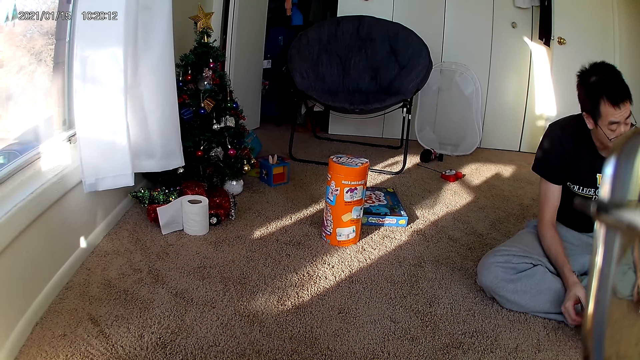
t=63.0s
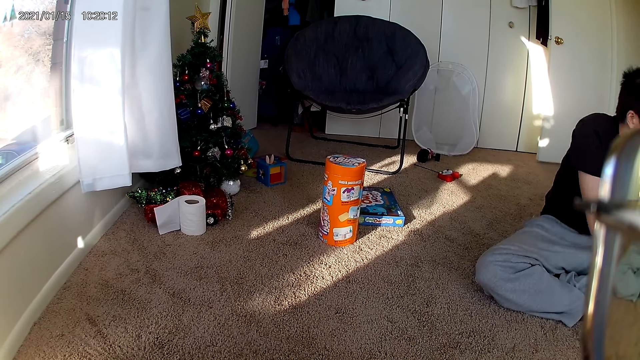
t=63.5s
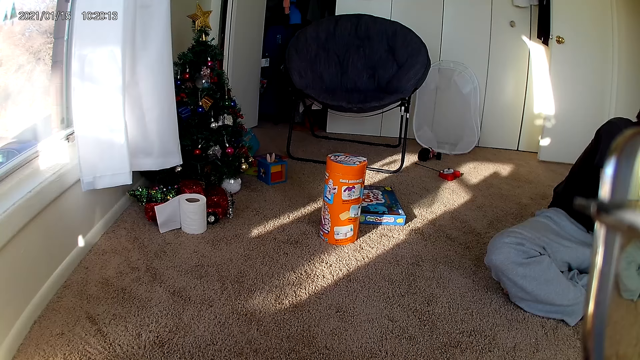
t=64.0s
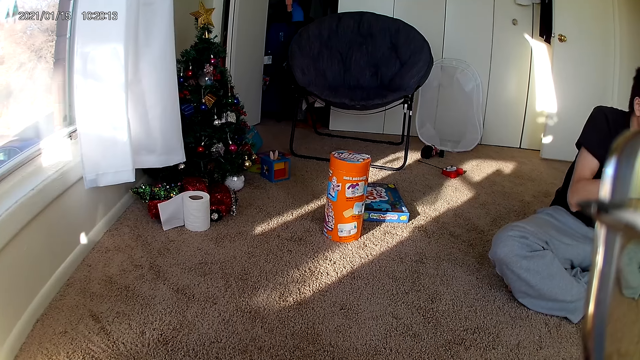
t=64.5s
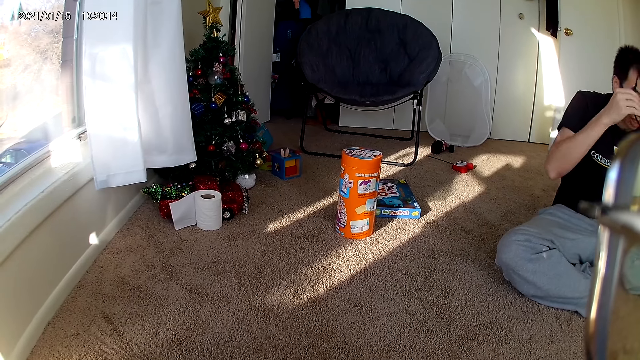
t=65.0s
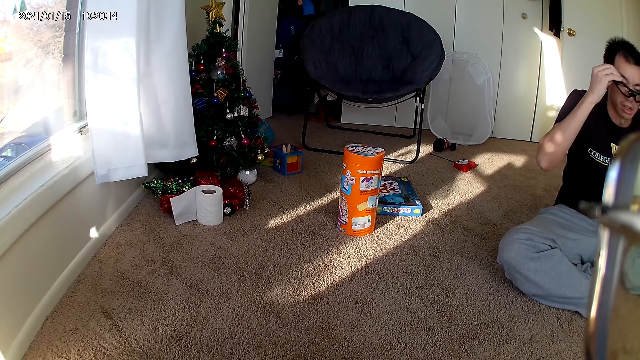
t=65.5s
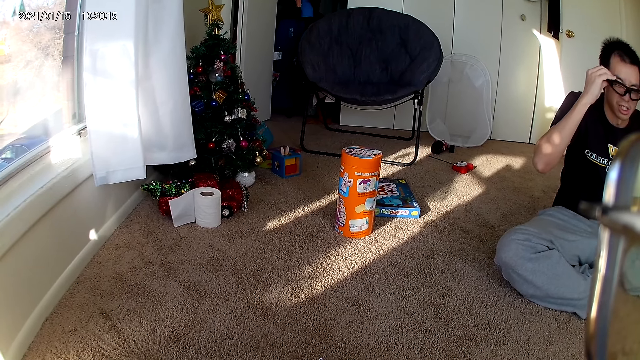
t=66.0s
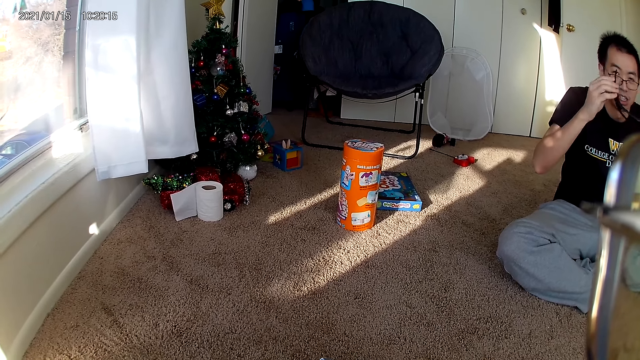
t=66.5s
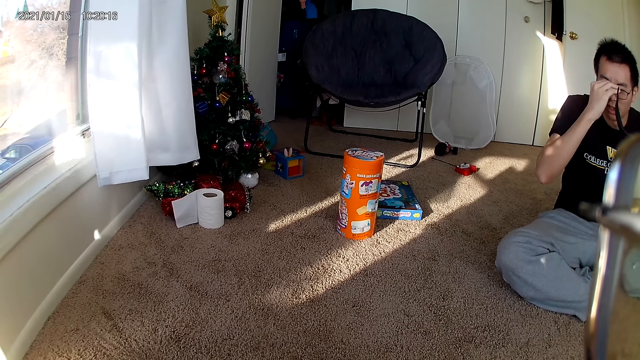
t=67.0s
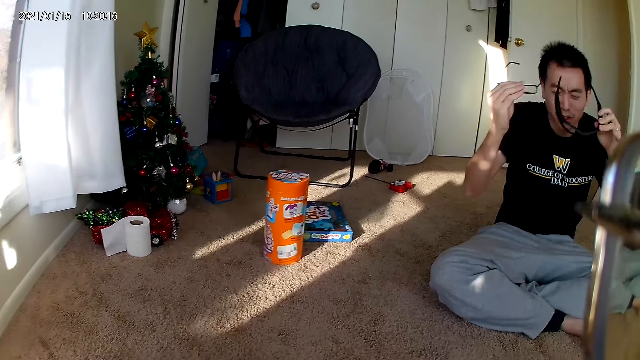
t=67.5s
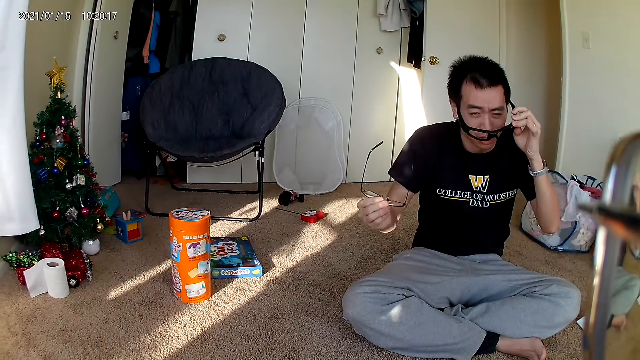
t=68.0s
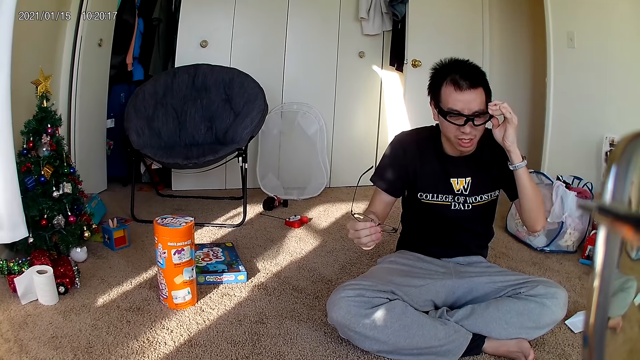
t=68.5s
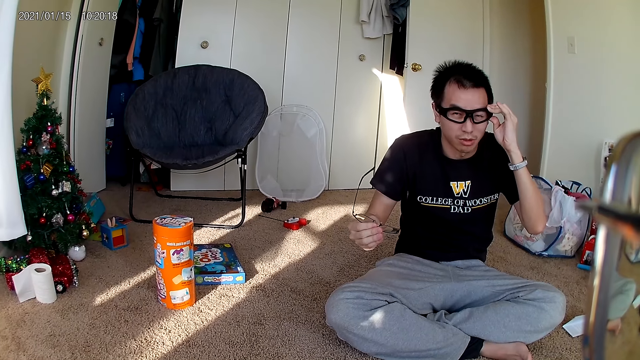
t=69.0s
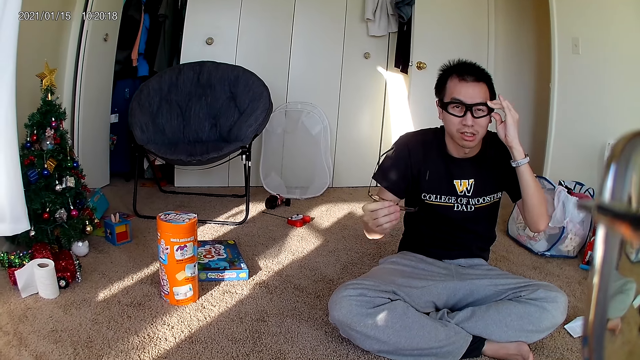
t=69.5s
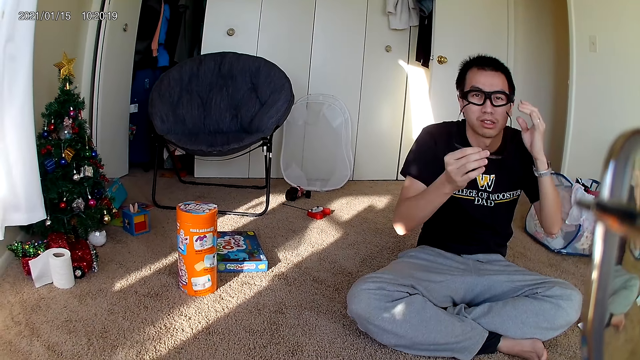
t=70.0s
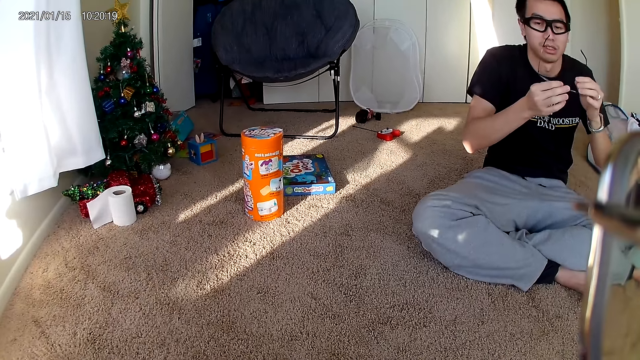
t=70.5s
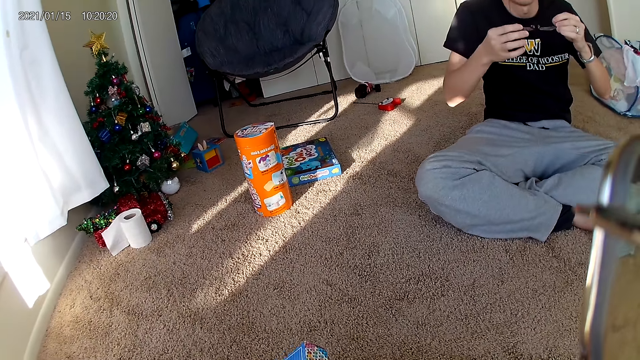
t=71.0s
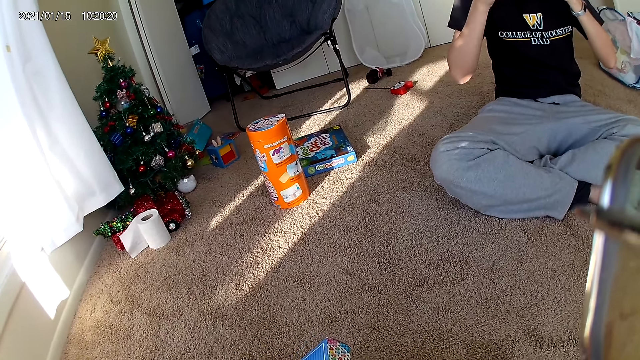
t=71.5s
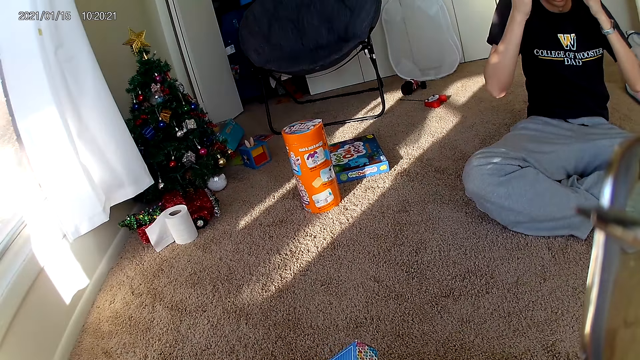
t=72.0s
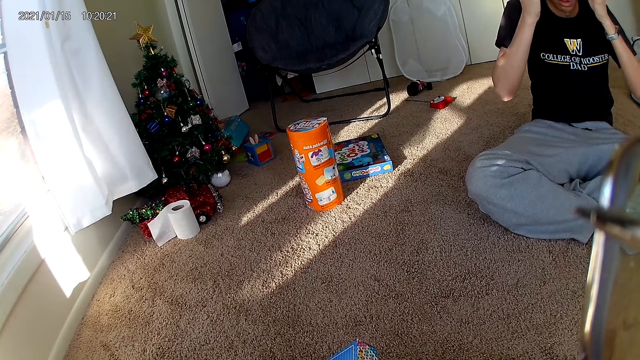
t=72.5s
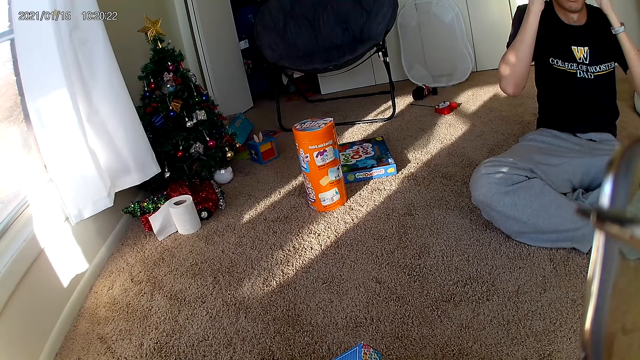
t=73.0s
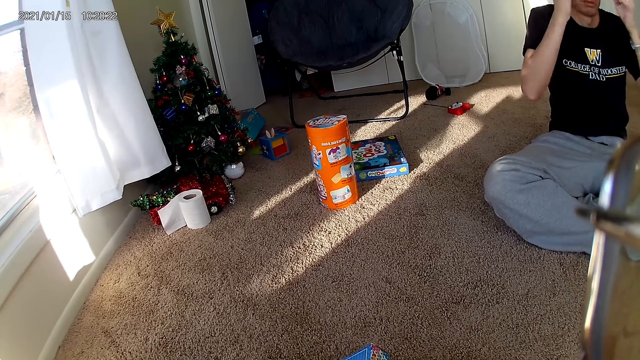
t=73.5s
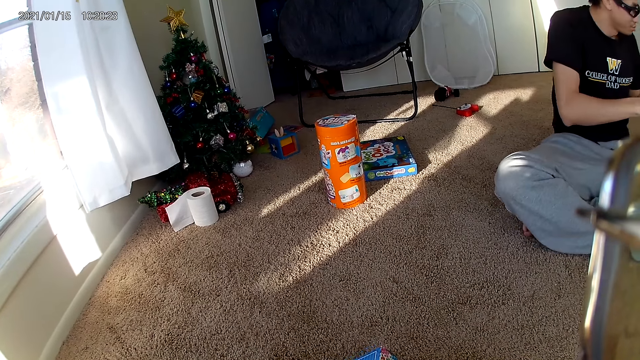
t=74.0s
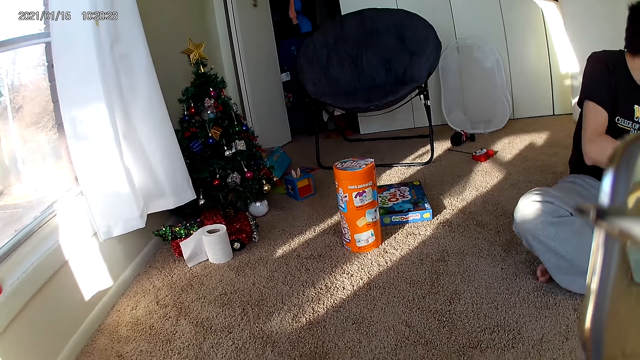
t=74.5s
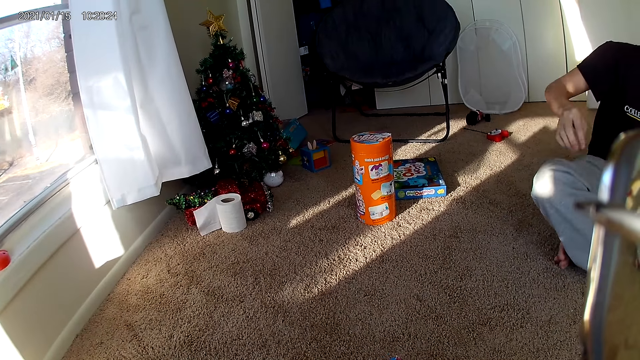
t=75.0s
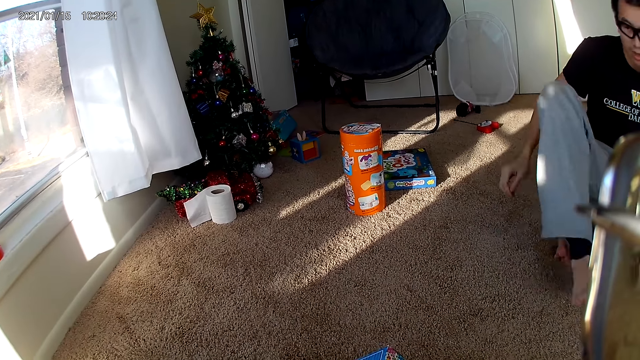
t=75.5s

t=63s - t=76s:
The man puts the paper aside. He puts on his spectacles. He removes his spectacles. He puts on another pair of spectacles. He holds his spectacles with both hands. He puts on his spectacles.

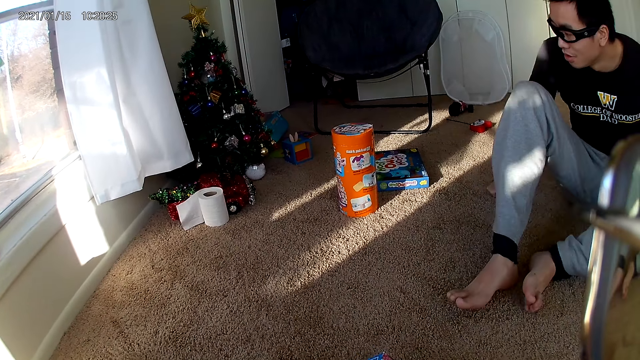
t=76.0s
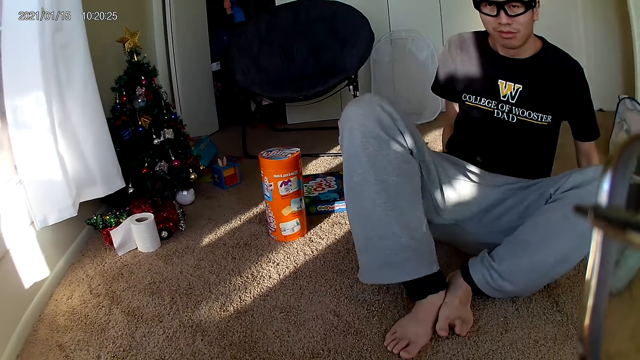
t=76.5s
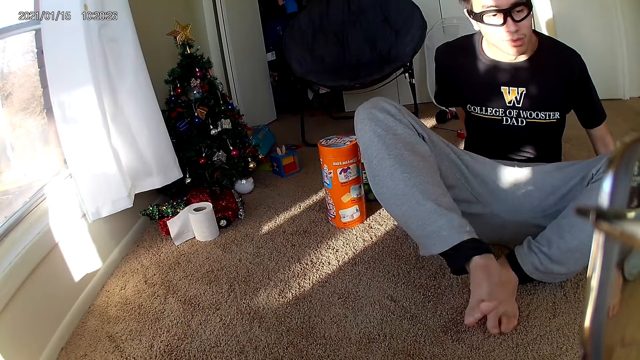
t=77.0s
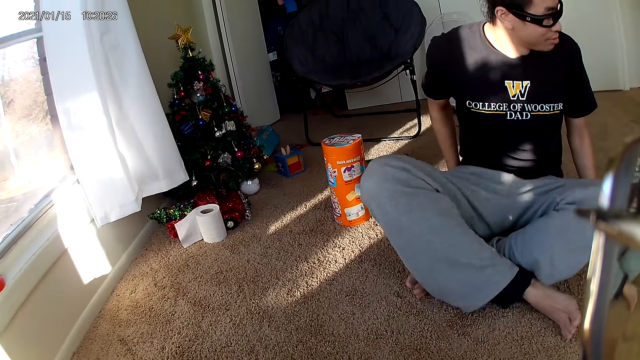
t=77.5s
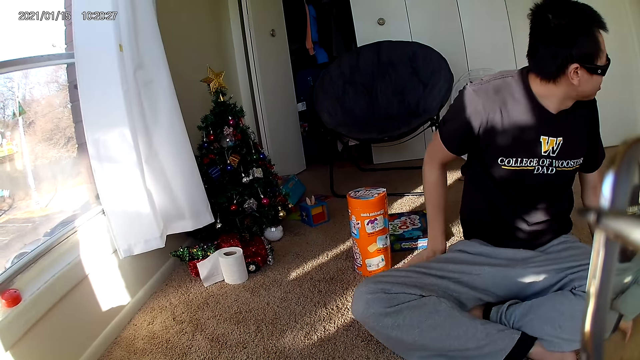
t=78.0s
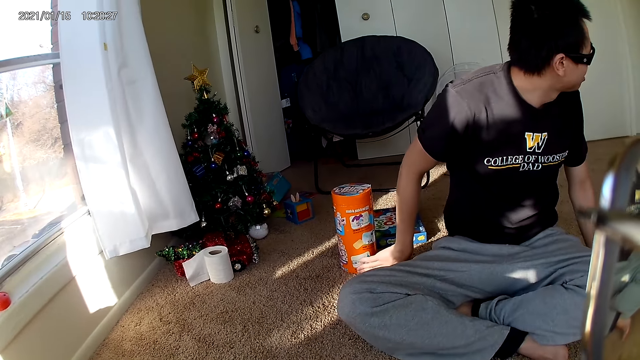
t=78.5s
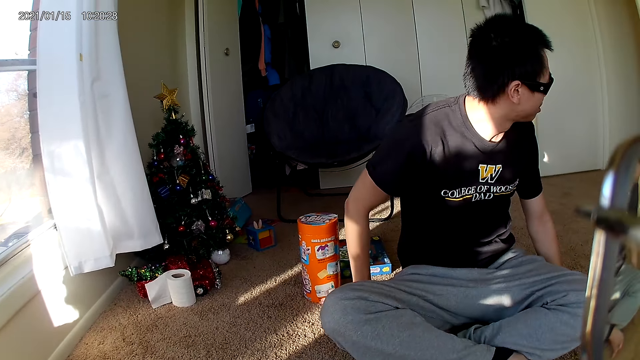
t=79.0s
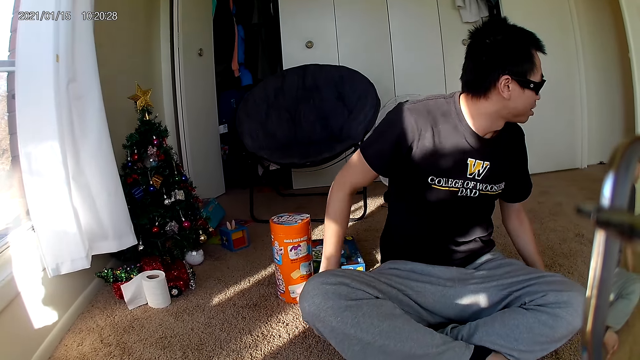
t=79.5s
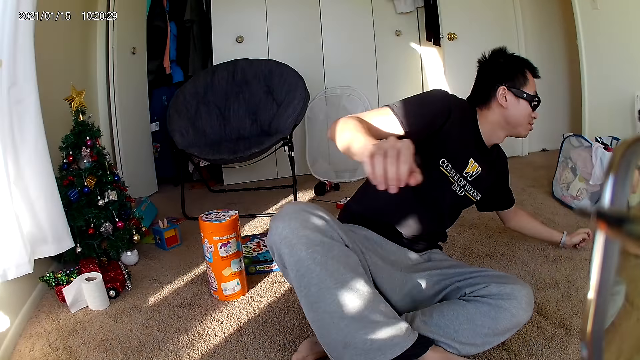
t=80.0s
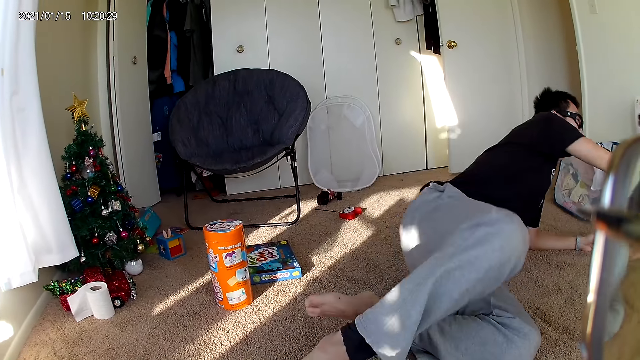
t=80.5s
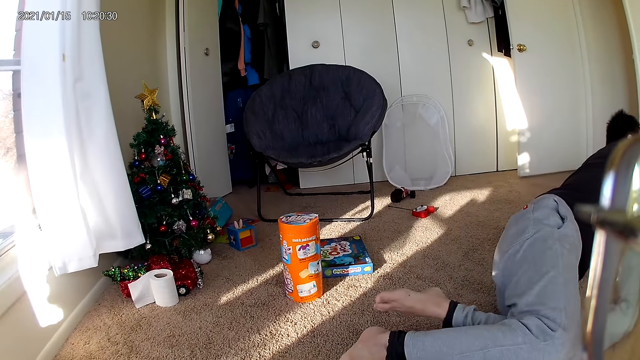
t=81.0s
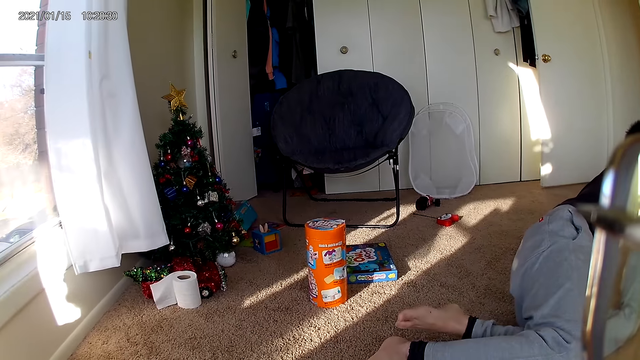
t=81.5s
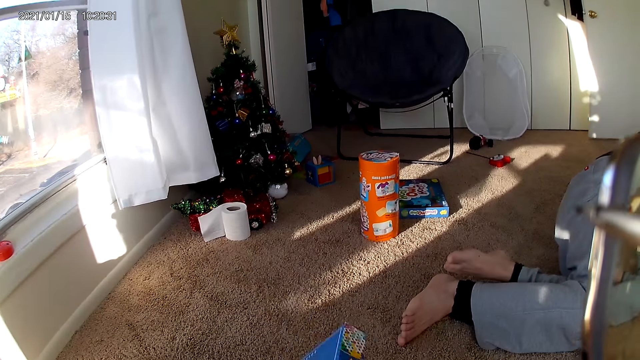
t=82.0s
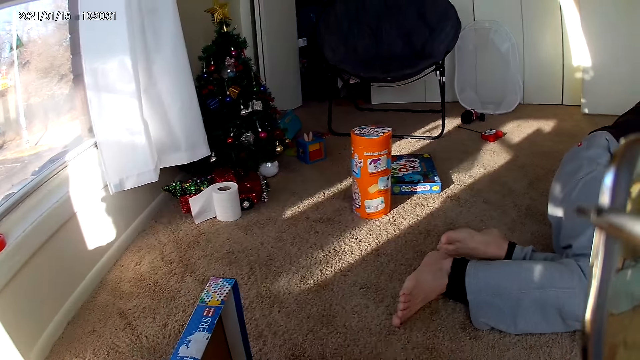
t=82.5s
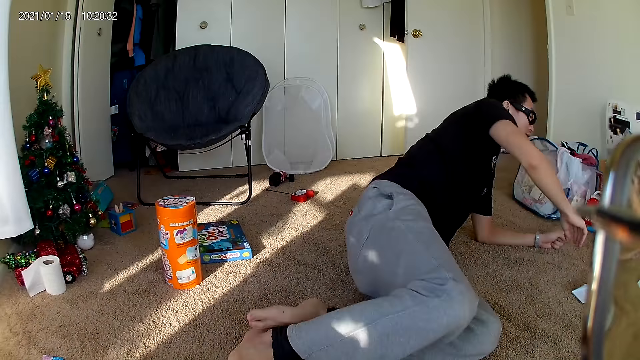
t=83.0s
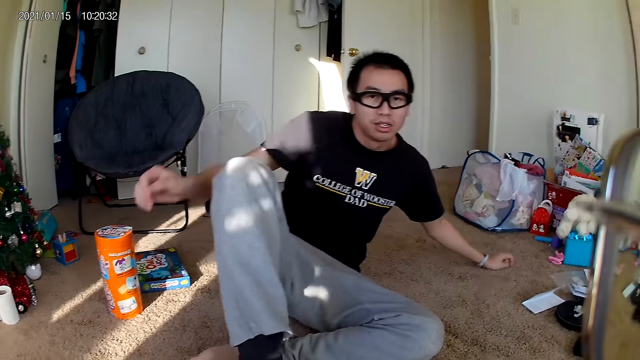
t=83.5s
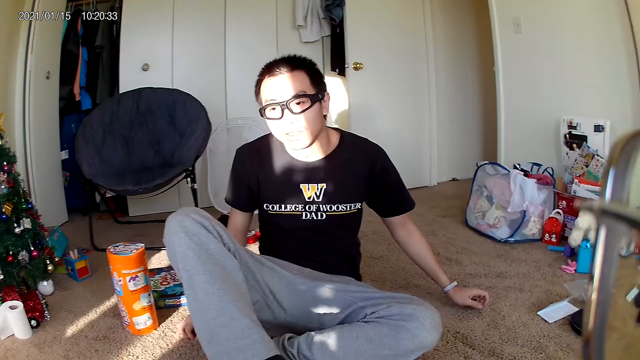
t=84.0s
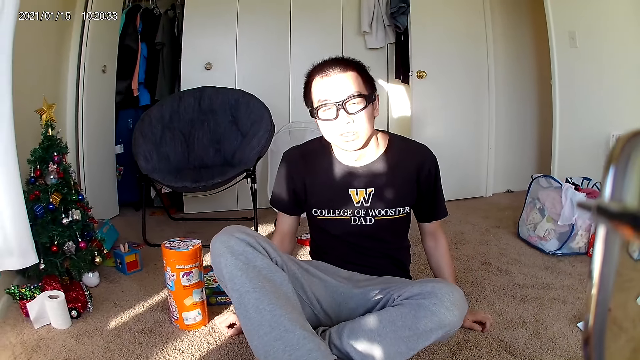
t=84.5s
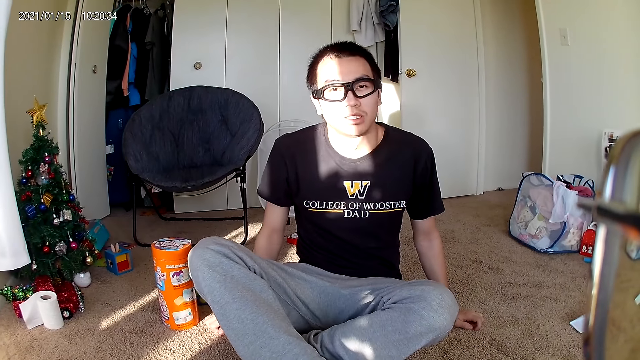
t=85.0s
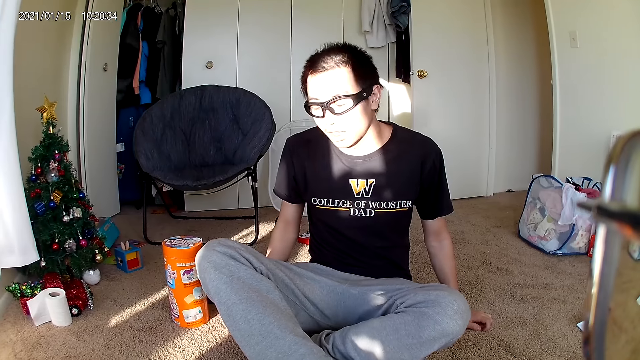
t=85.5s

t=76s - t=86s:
The man drags himself along the floor. The camera wearer opens the carton.
